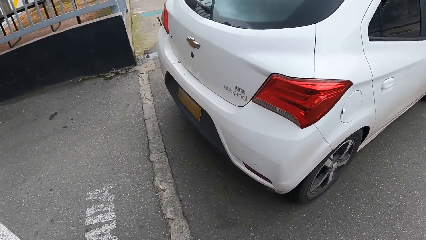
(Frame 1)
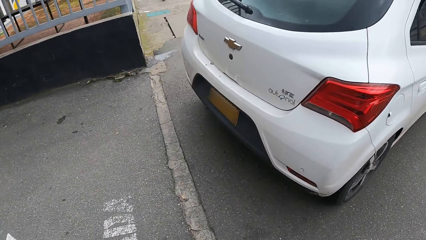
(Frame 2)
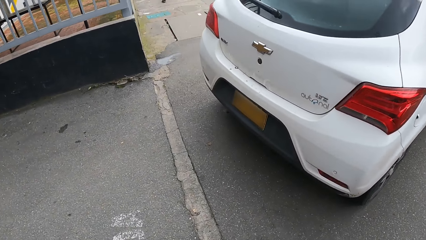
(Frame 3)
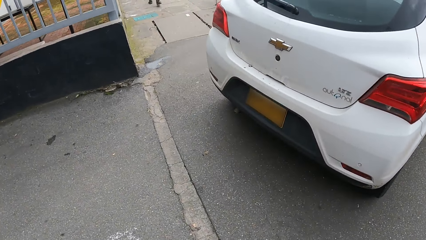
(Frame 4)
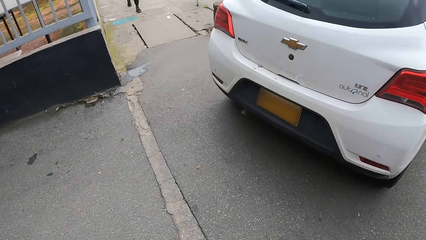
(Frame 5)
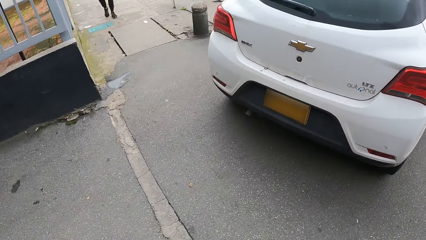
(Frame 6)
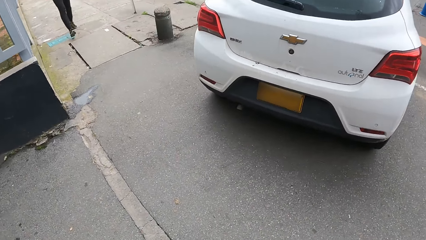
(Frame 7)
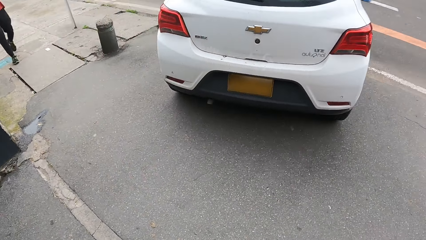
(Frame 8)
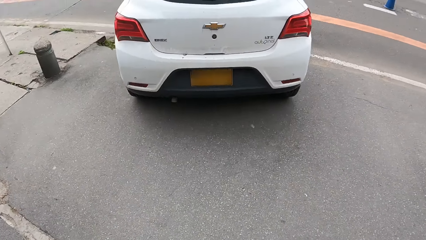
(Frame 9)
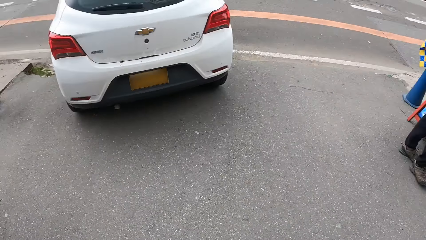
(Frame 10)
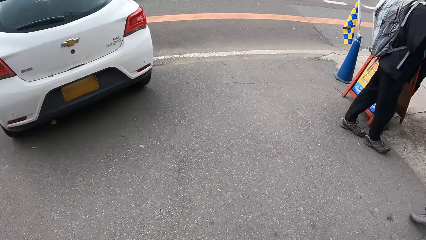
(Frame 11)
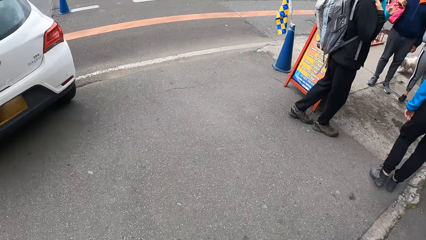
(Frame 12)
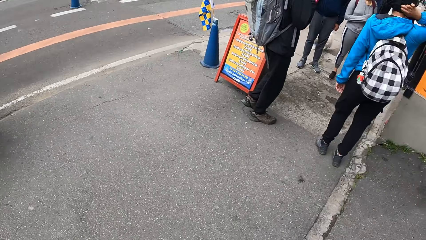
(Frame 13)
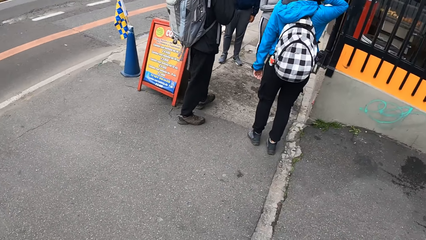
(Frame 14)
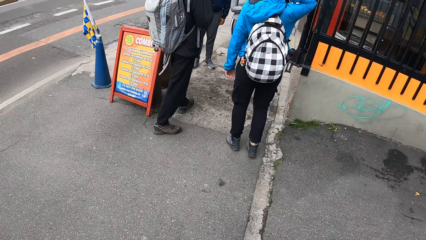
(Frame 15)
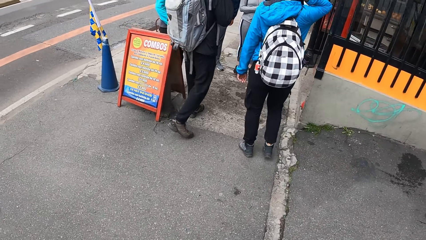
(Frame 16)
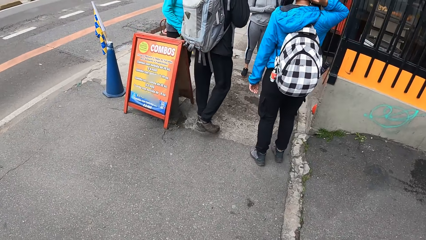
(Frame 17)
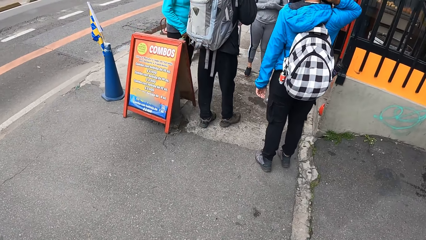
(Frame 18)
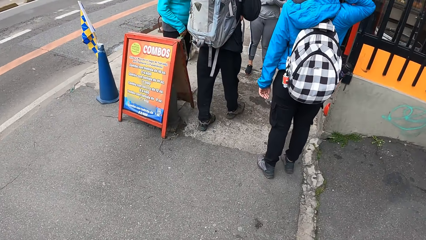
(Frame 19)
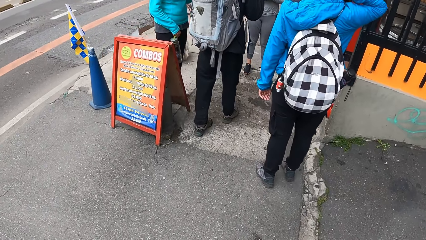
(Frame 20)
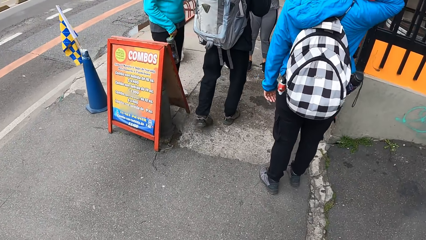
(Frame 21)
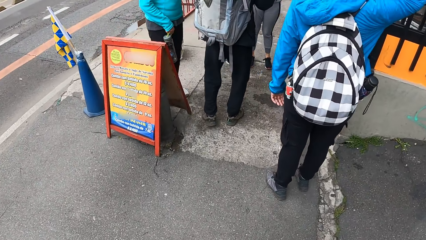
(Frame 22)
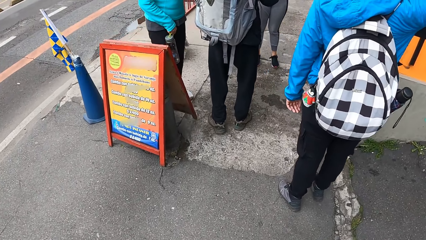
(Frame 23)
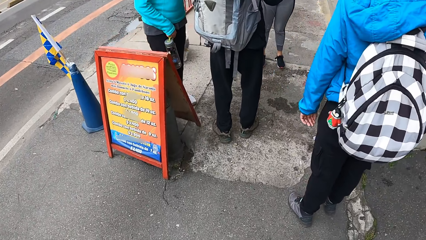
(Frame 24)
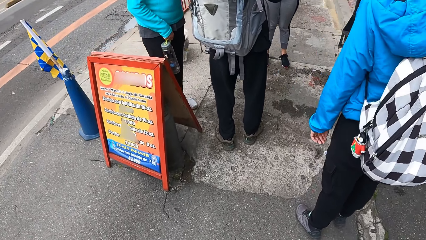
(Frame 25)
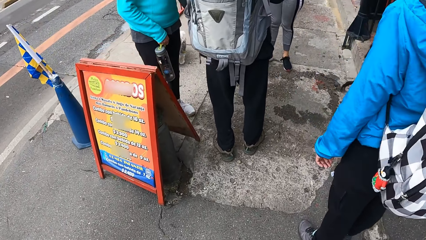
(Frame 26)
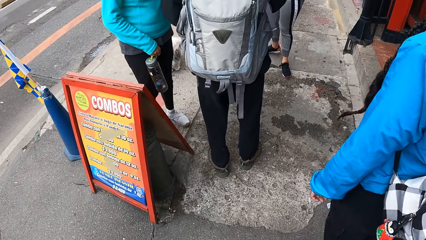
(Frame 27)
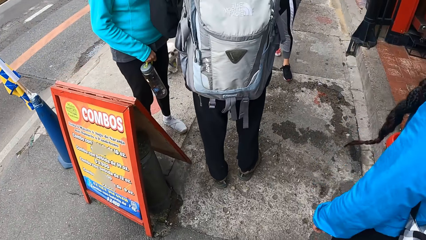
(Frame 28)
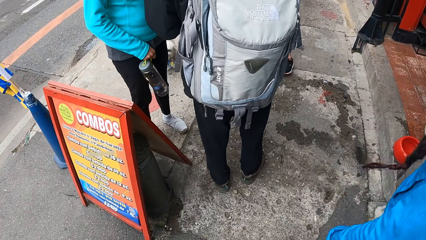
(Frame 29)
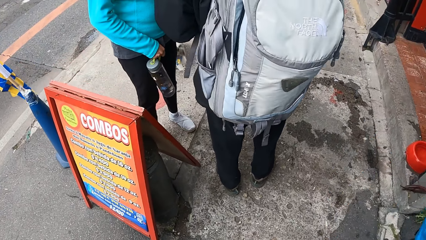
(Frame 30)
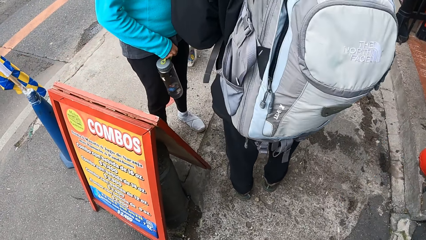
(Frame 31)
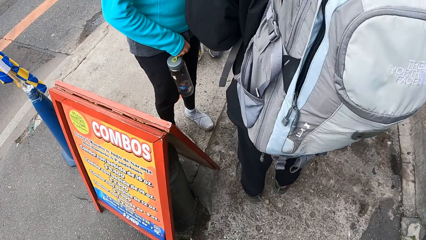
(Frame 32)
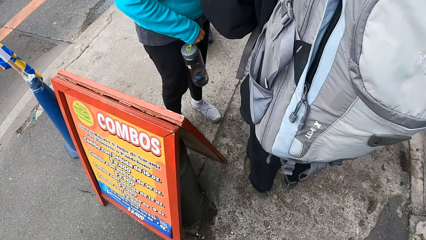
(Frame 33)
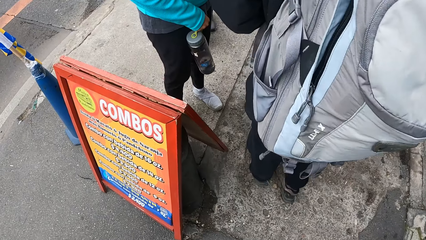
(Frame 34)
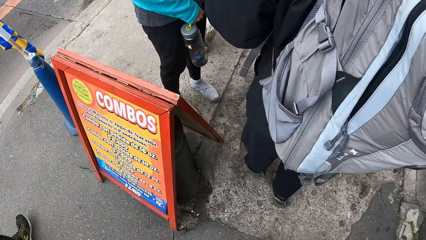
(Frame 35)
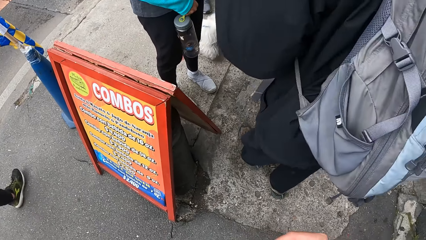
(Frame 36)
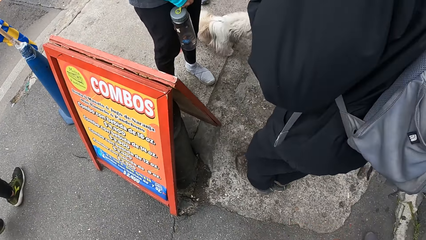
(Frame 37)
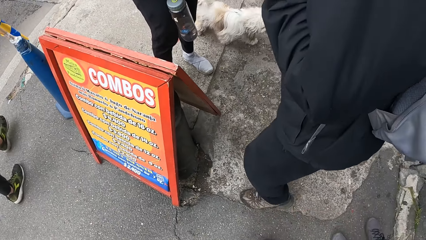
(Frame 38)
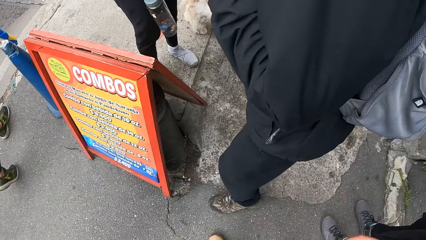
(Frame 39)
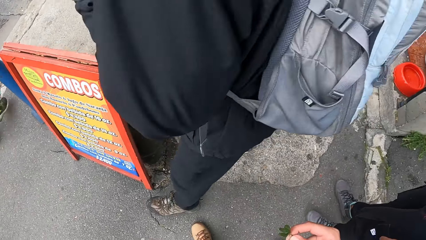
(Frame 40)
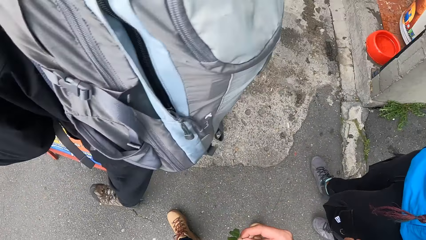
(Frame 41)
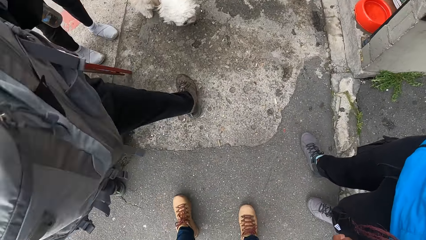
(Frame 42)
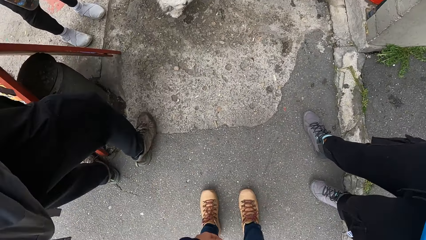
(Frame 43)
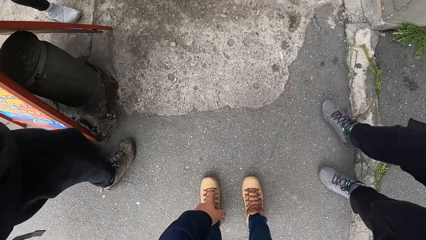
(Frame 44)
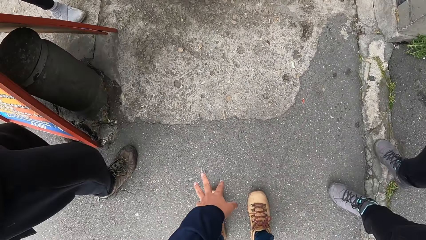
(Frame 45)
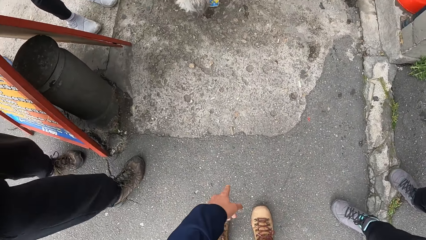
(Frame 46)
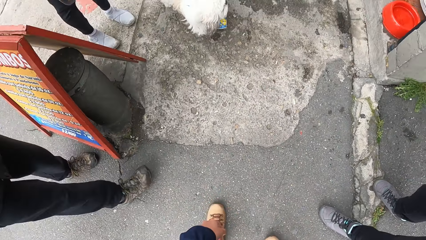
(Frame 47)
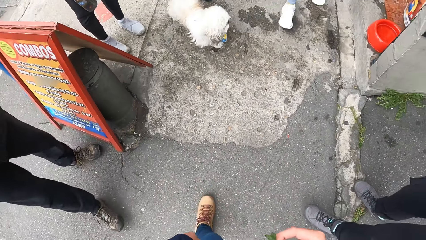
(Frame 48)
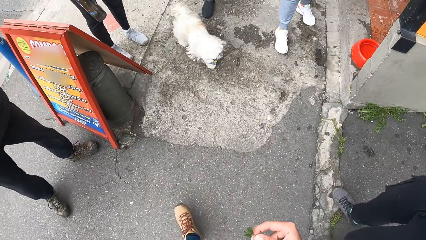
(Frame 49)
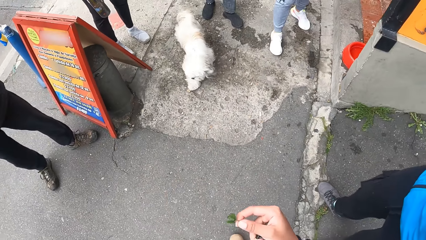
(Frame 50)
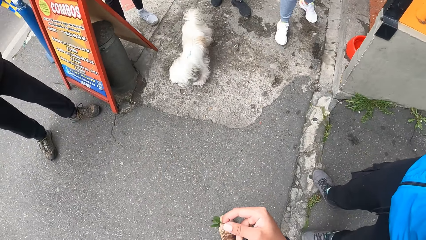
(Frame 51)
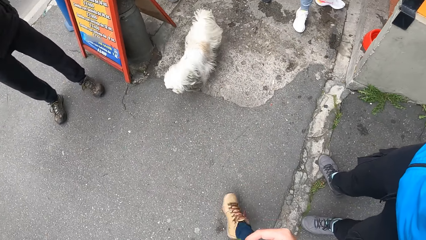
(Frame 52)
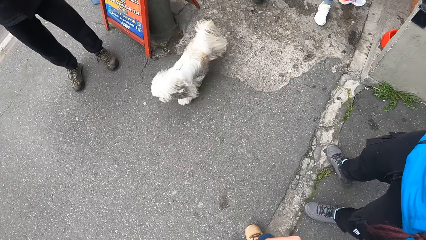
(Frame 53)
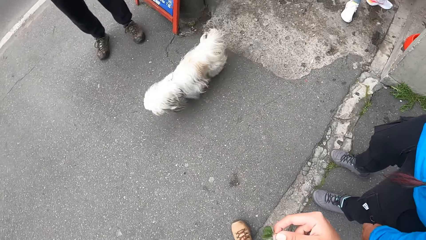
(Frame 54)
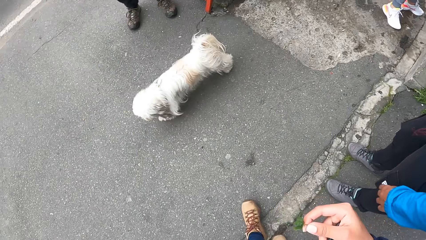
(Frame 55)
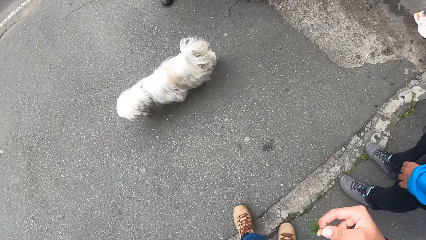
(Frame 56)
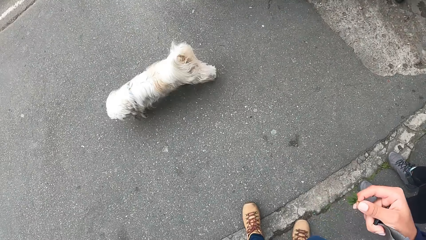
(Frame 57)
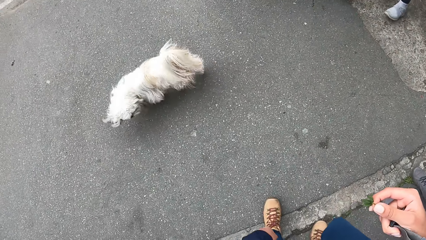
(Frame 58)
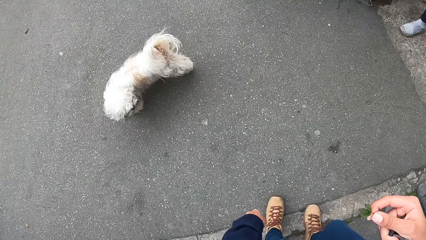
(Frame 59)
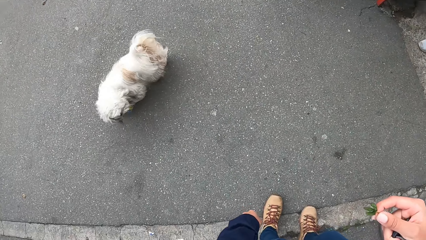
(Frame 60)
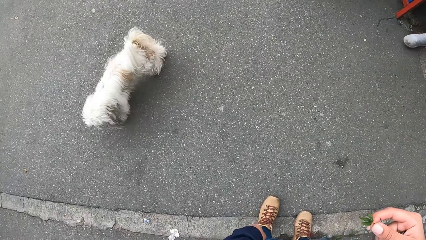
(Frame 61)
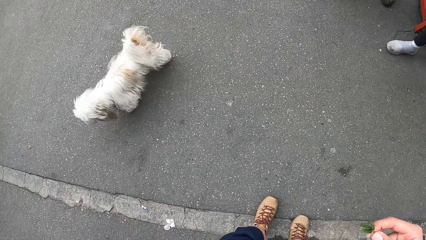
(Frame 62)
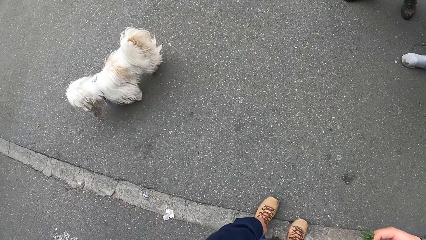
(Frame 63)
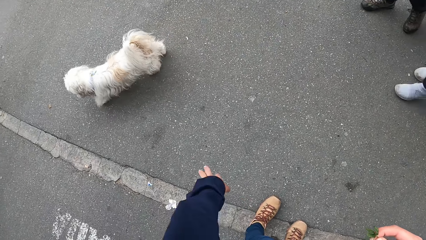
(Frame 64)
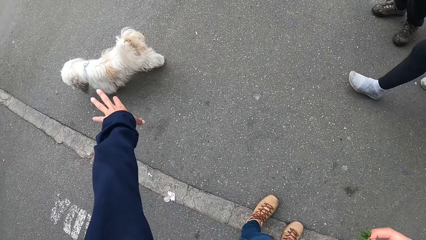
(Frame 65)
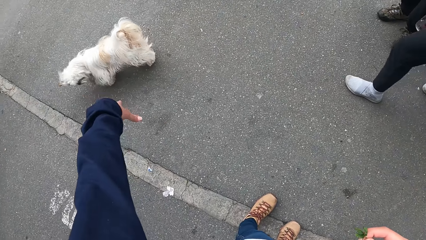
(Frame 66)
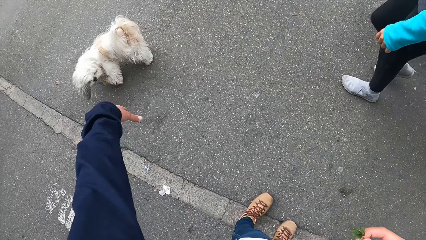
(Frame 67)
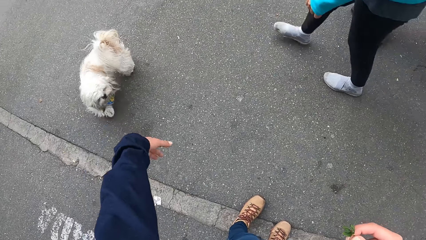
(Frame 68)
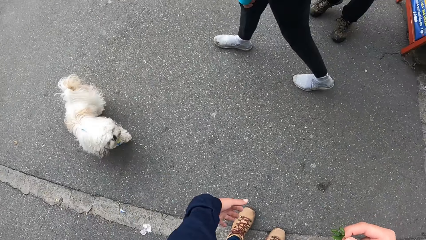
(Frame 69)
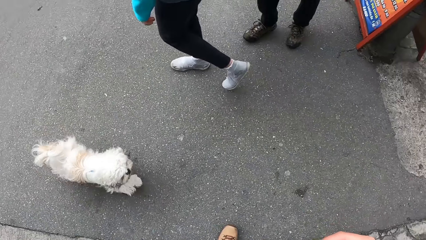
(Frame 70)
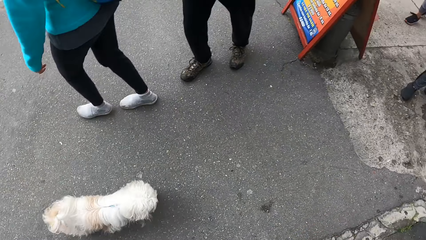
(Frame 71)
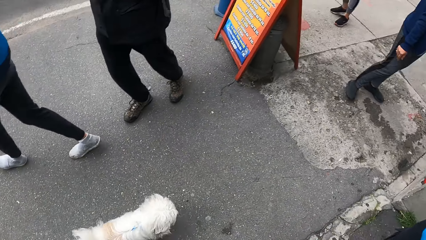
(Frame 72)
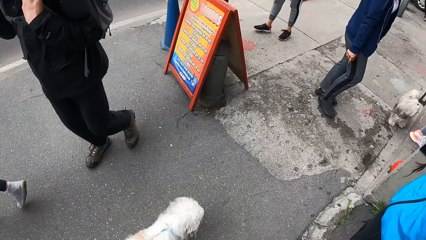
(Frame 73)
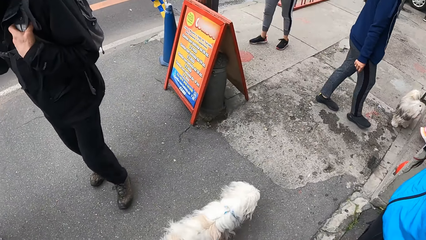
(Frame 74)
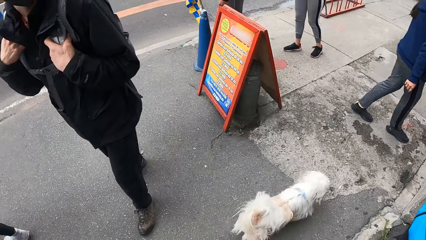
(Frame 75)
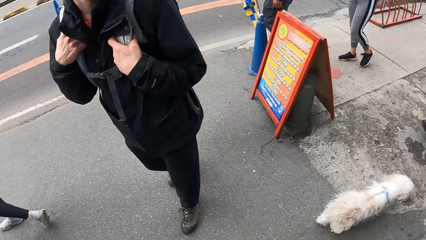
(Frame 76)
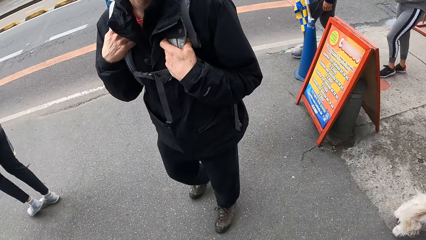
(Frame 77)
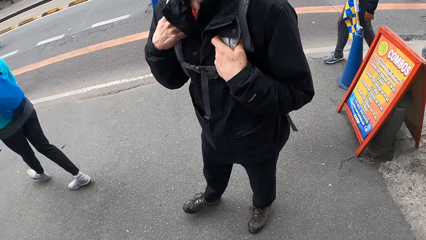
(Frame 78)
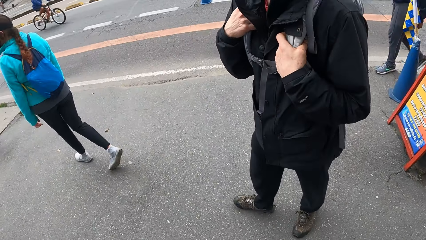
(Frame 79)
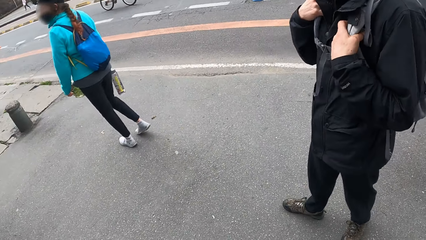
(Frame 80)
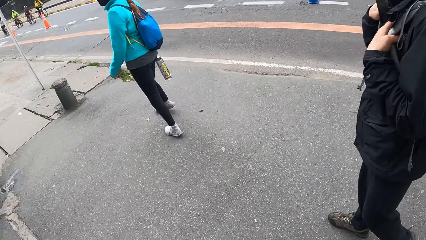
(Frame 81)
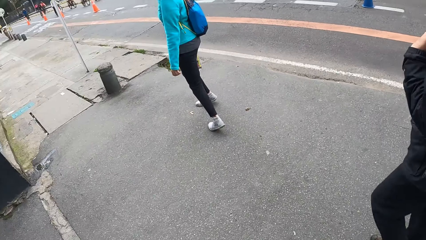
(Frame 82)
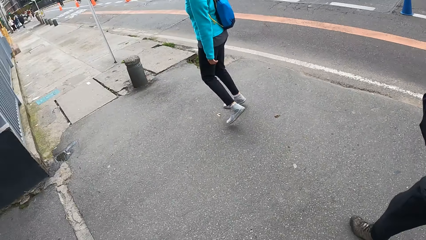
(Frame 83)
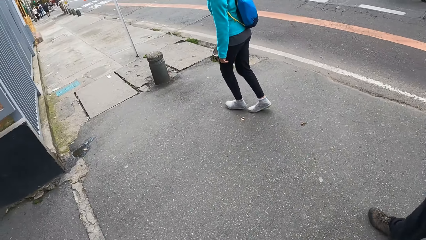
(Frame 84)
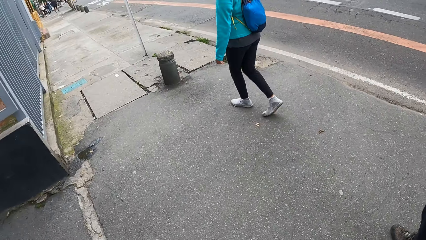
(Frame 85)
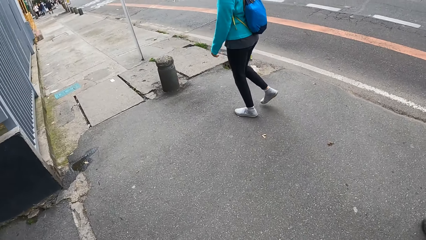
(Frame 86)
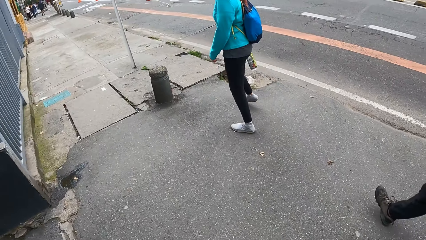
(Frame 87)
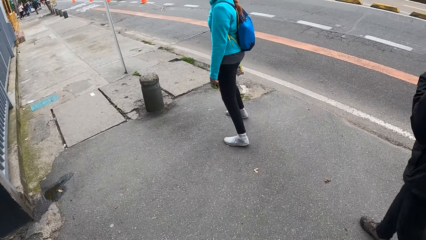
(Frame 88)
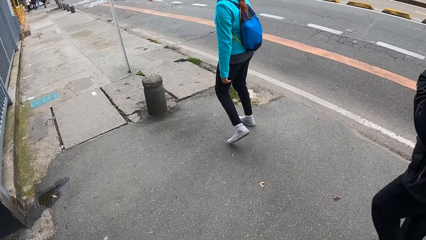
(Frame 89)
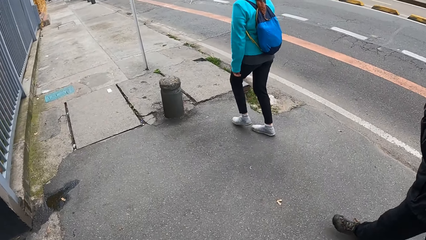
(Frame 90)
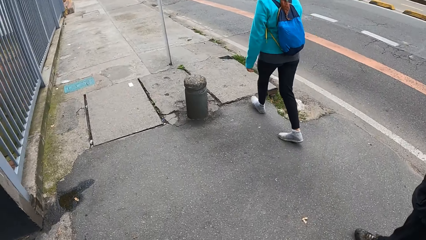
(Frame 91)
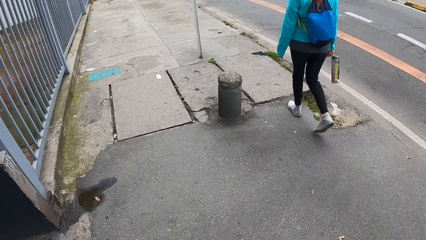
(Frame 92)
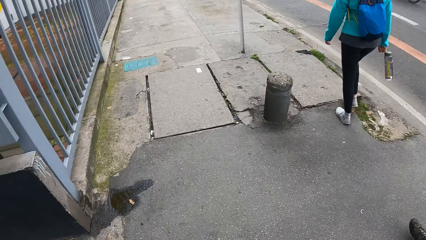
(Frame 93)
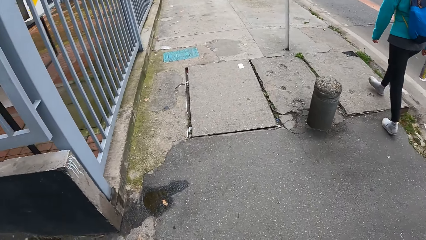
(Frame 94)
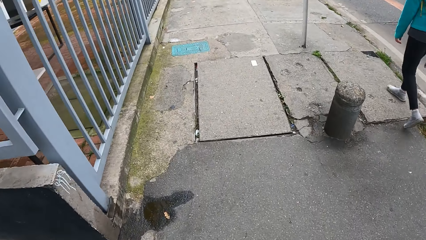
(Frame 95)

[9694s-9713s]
The camera wearer walks around. They look around. They stop. They look around. They move the hand. They look around. They move the hand. They look around. They walk around.
